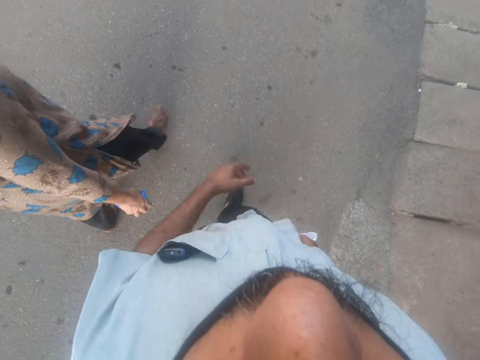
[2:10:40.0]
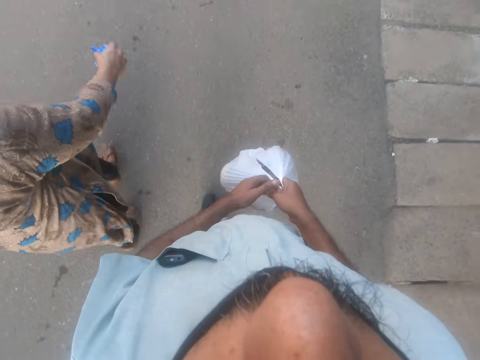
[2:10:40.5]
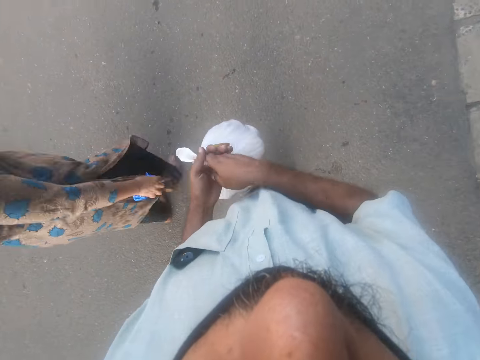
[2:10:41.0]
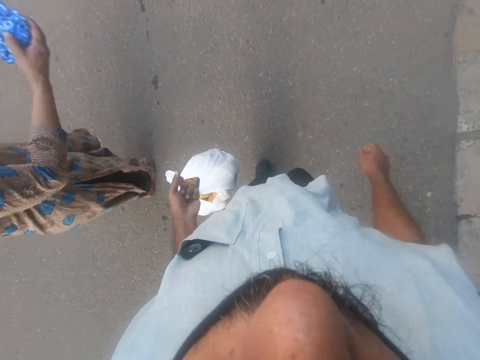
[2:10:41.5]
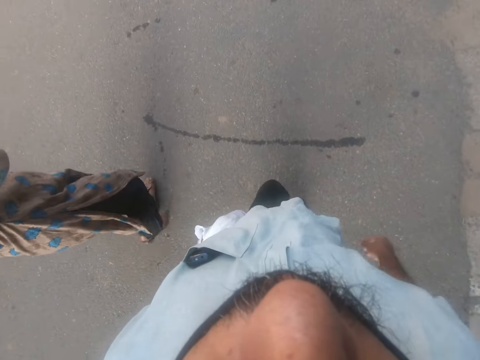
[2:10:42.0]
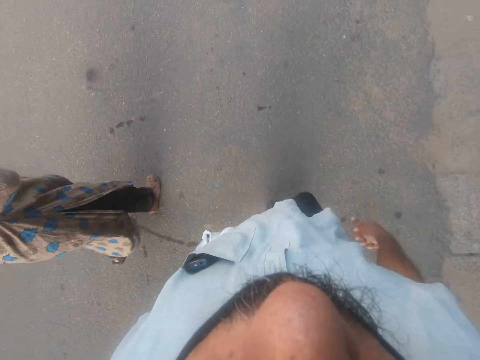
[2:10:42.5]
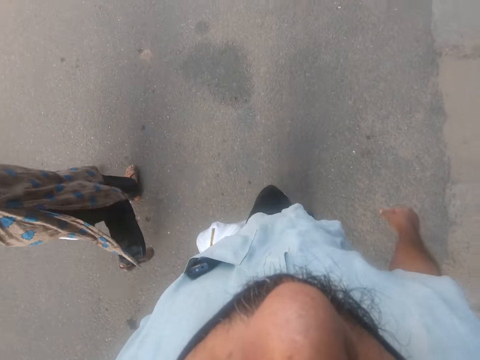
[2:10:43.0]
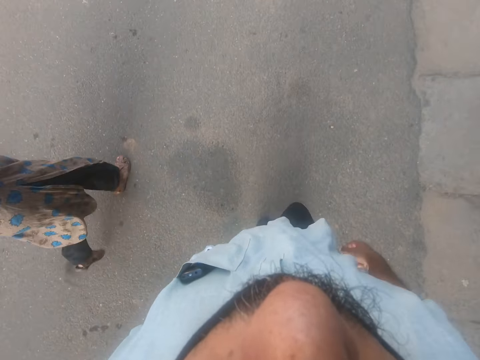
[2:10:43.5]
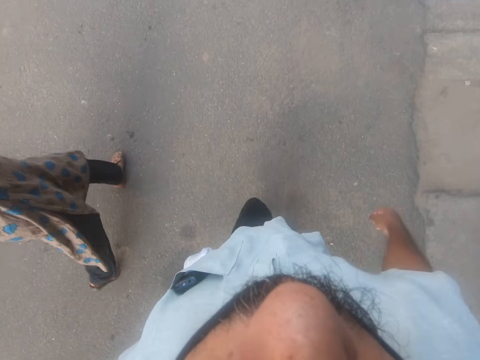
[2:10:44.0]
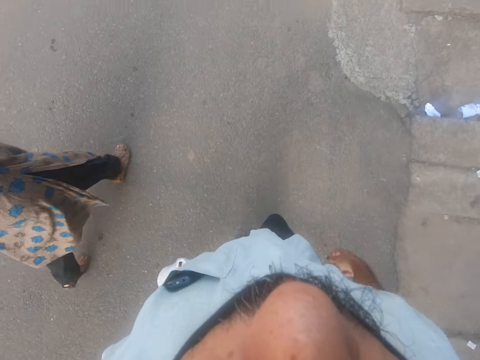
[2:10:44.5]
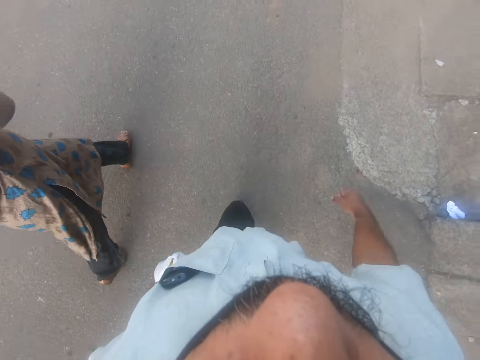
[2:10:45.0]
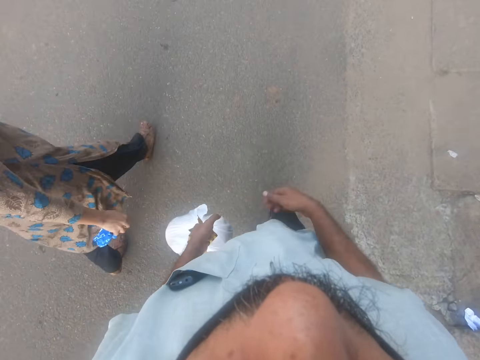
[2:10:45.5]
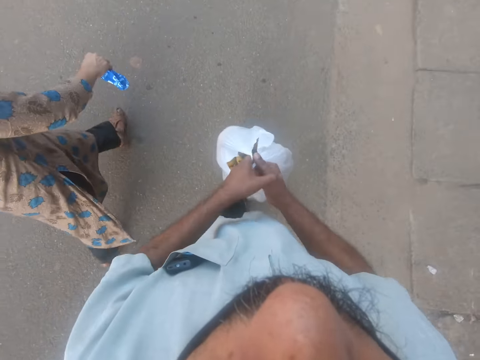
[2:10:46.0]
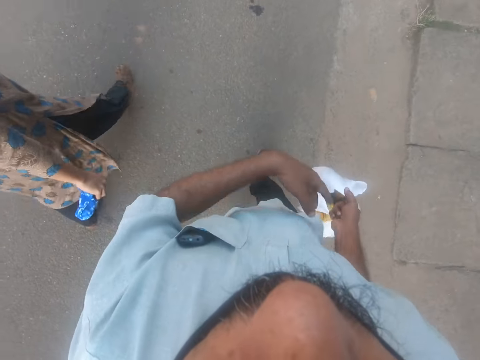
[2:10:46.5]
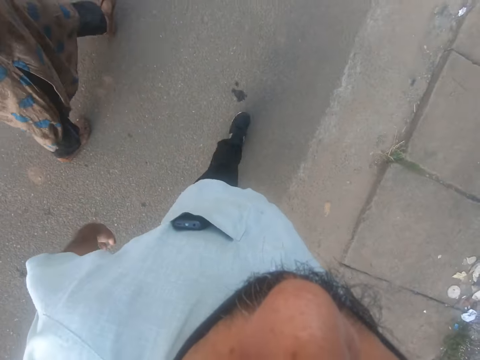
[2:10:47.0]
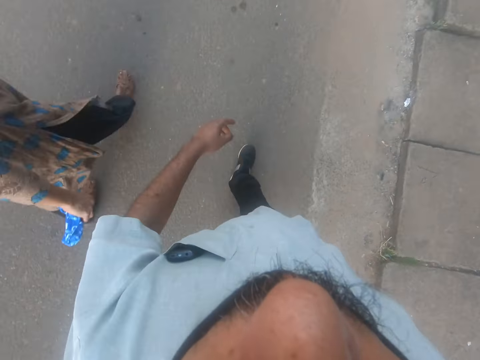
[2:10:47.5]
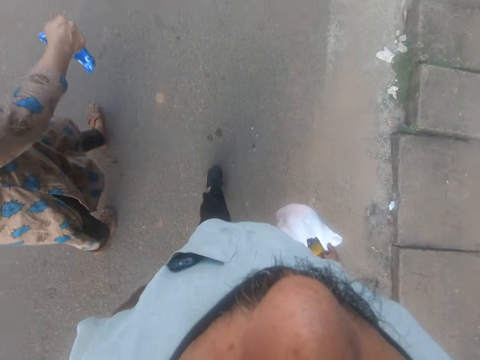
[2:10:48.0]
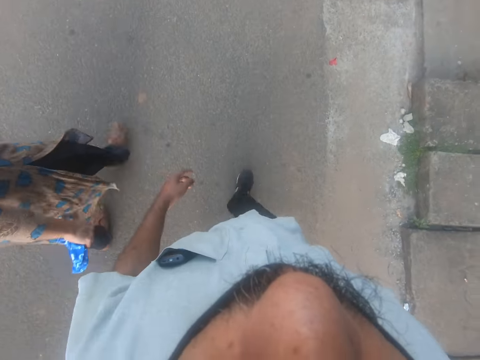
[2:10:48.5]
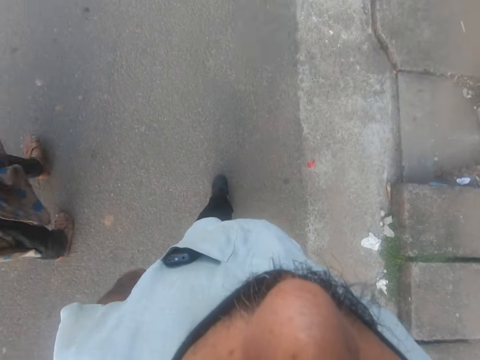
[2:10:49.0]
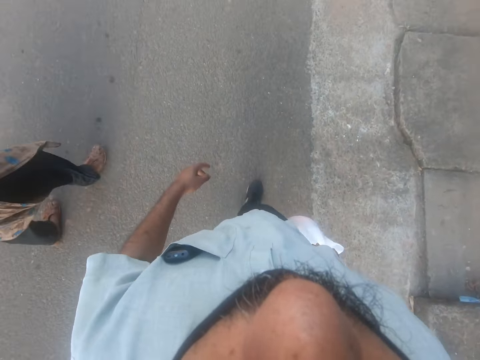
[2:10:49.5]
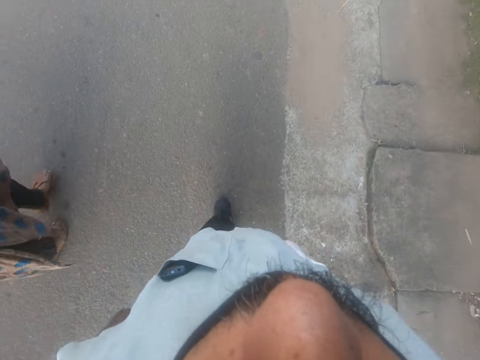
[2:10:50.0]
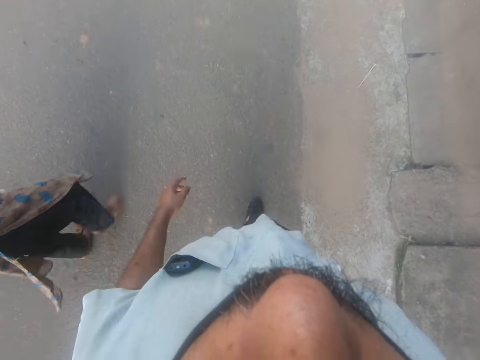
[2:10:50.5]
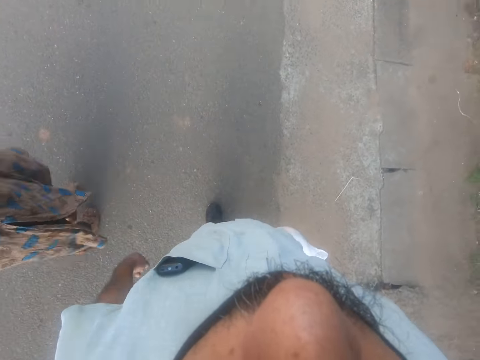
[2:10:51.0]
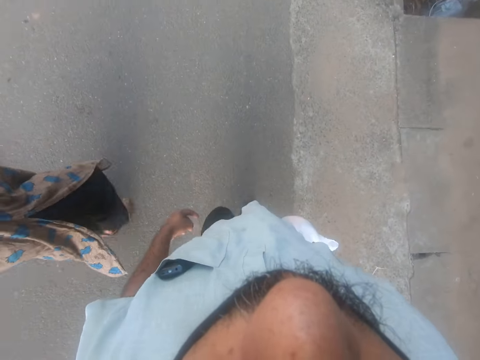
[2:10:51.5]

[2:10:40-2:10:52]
The camera wearer passes the nylon from his right hand to his left hand while walking. He returns the nylon to his right hand while walking.

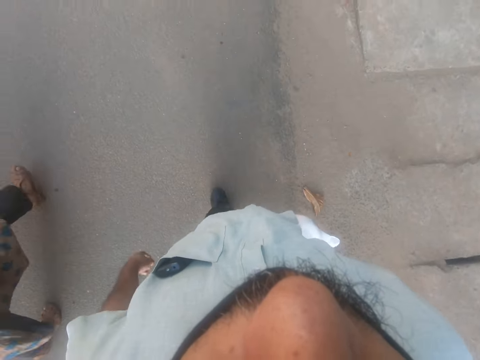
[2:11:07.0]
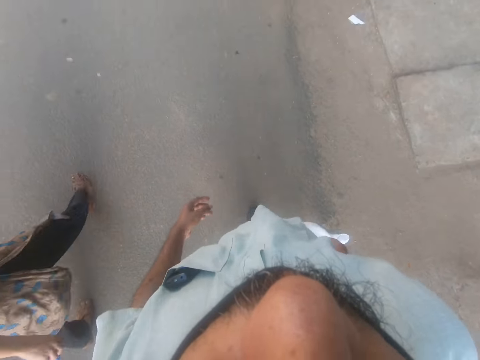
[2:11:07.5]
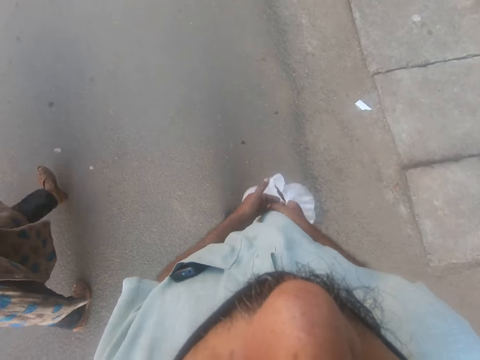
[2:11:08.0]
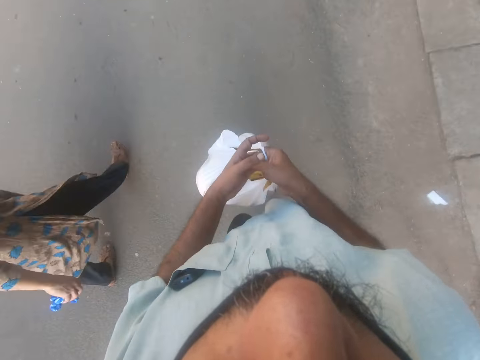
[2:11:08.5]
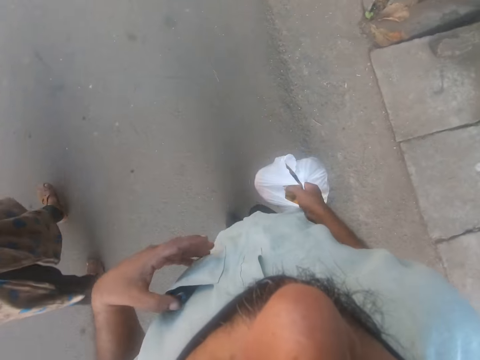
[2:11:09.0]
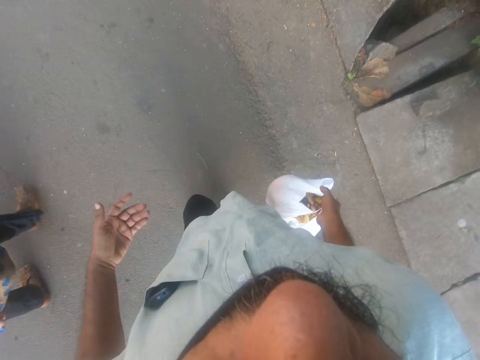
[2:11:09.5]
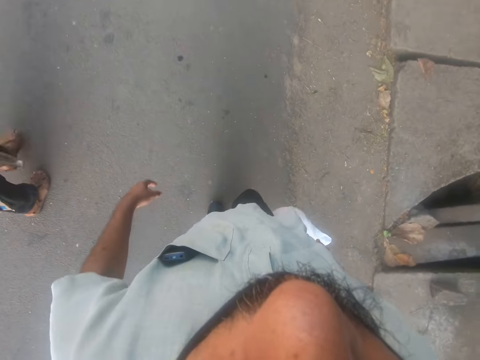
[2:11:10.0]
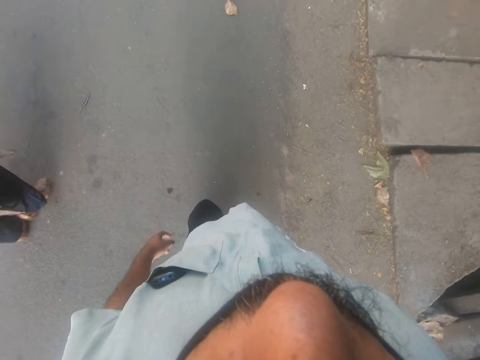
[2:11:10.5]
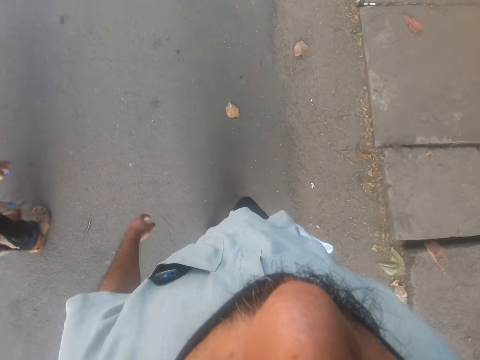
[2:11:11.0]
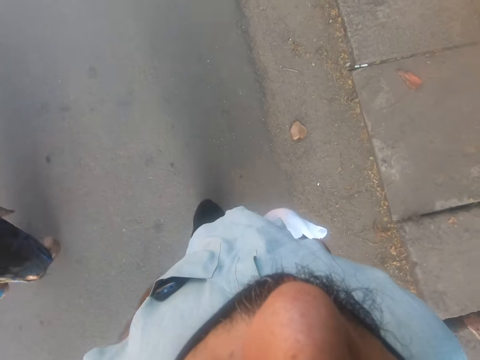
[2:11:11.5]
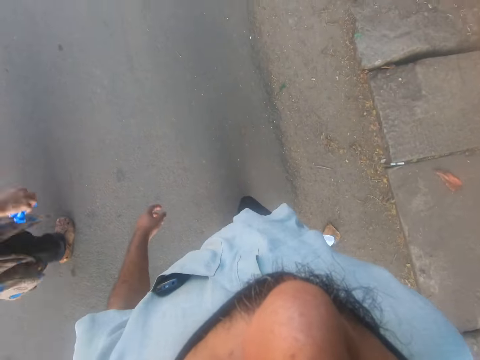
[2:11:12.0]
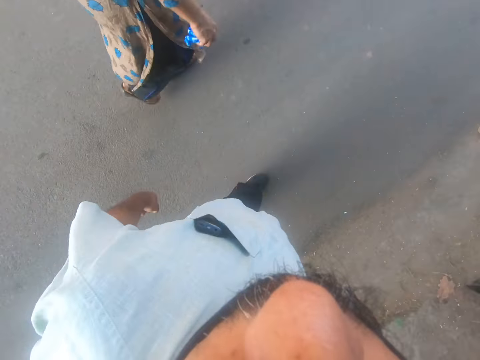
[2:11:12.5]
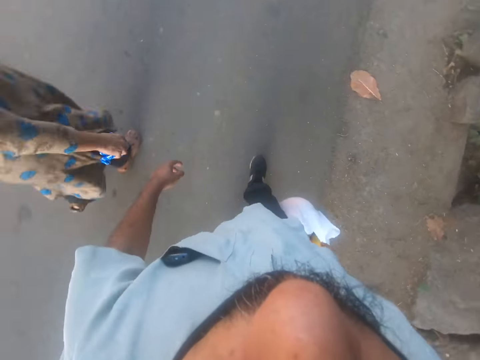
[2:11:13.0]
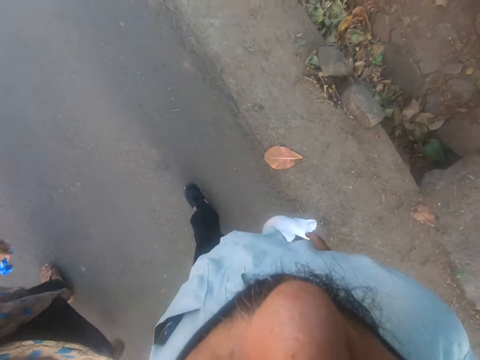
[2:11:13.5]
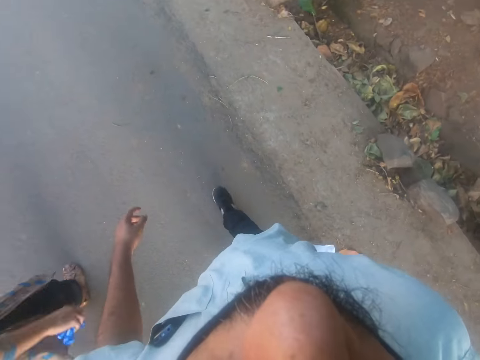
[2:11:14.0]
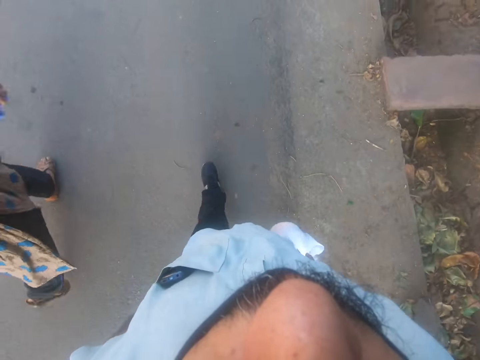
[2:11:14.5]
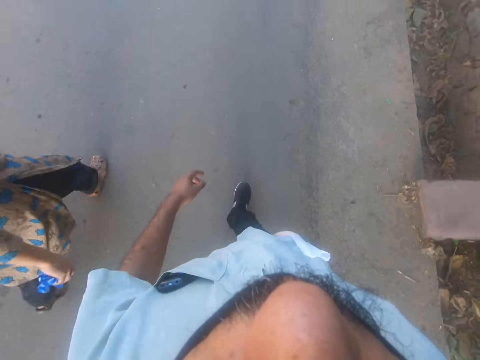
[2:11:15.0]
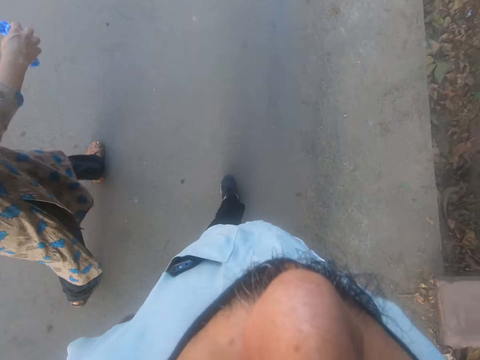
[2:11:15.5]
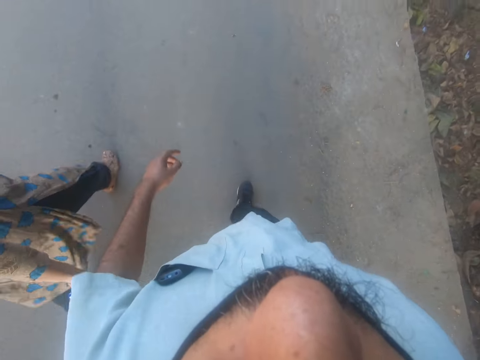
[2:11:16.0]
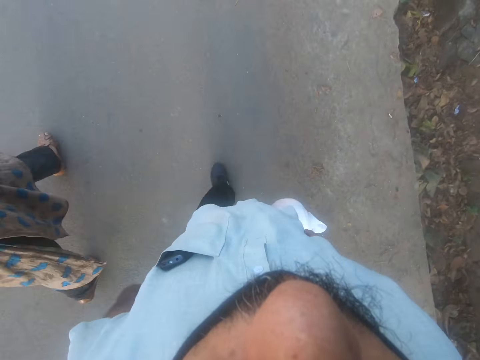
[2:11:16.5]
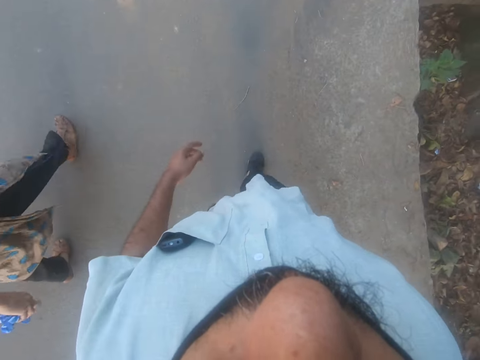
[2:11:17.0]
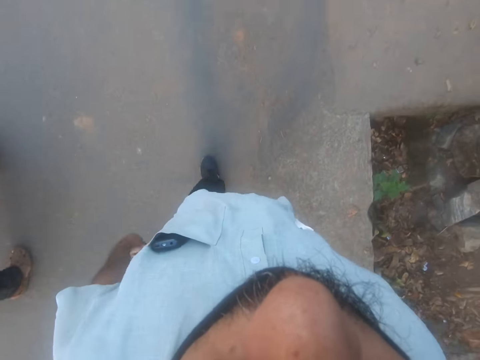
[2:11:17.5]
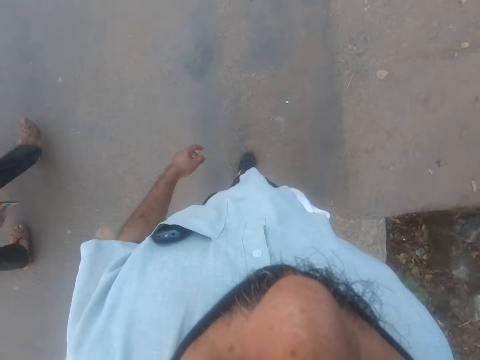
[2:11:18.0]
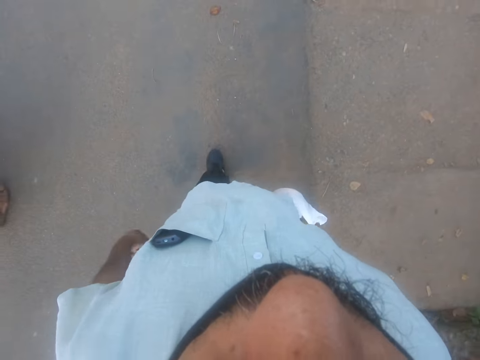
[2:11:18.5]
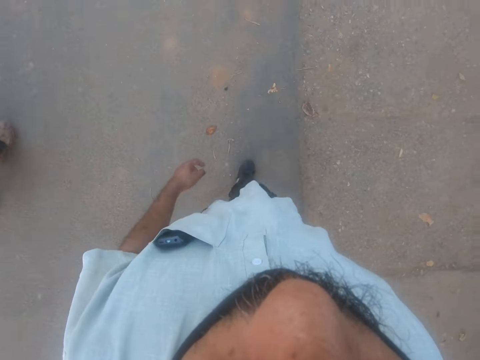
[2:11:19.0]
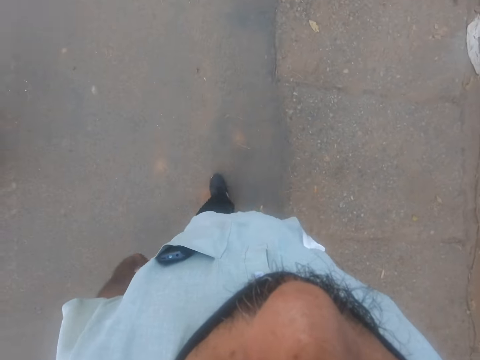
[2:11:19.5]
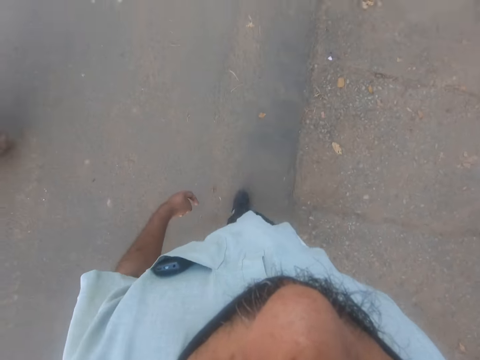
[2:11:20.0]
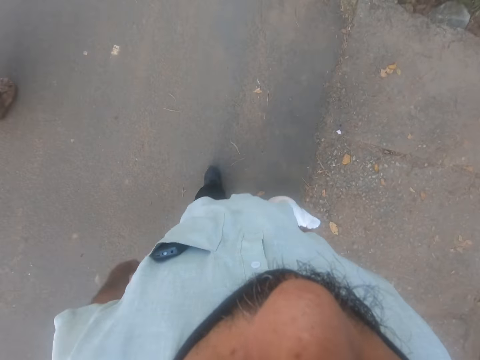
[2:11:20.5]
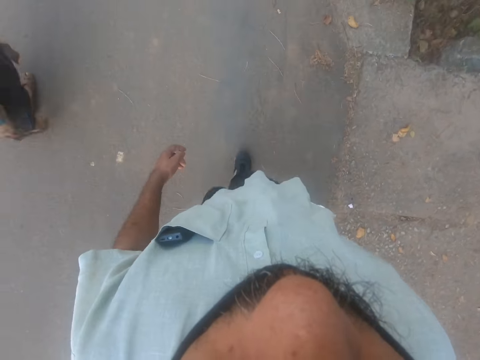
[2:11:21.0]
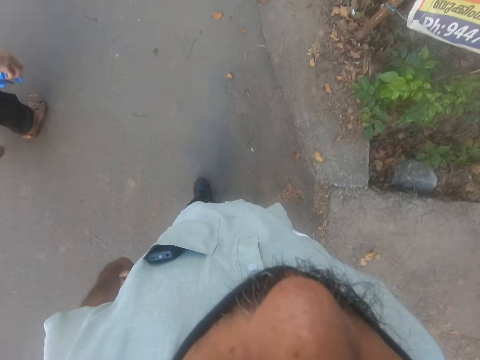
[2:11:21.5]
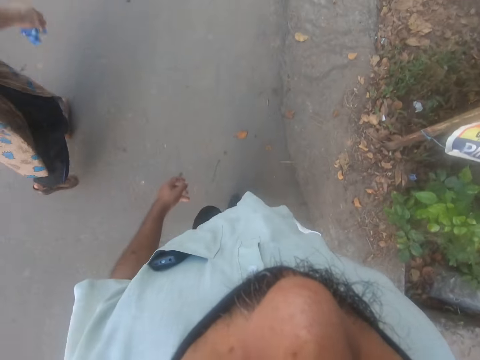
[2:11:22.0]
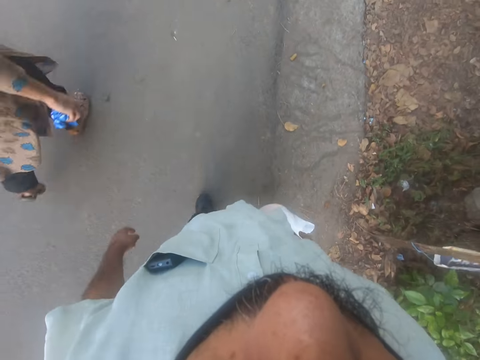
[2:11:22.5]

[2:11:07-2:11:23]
The camera wearer touches a polythene bag with his left hand. He touches a phone in his pocket. He walks forward.
